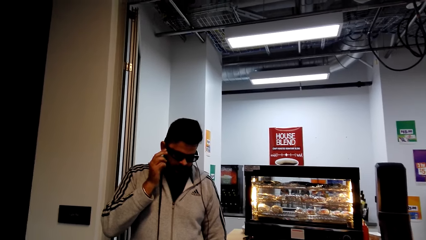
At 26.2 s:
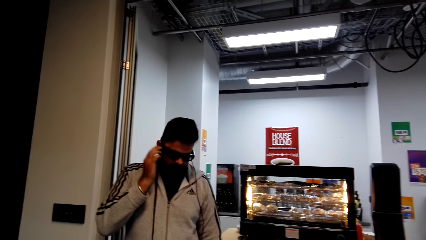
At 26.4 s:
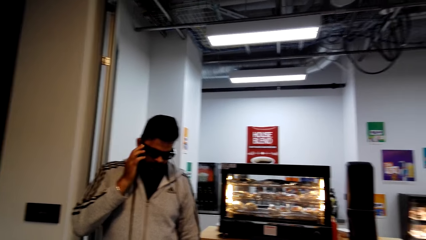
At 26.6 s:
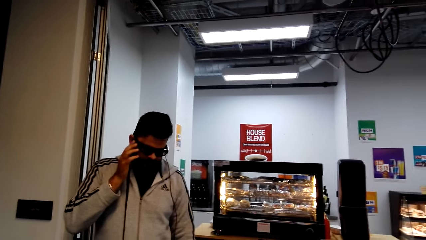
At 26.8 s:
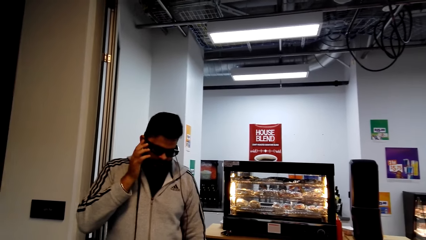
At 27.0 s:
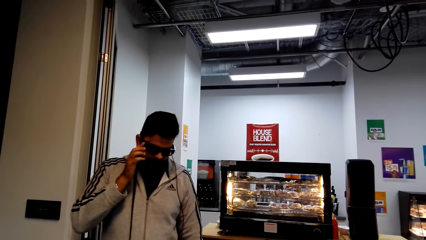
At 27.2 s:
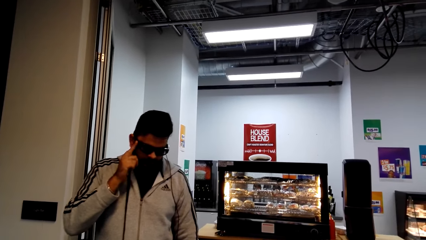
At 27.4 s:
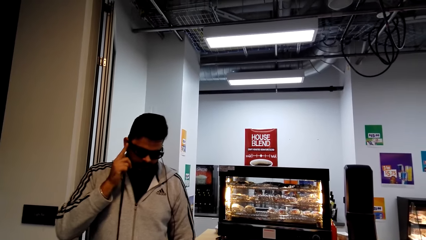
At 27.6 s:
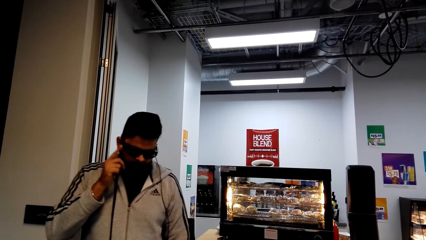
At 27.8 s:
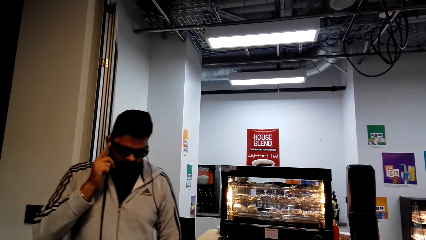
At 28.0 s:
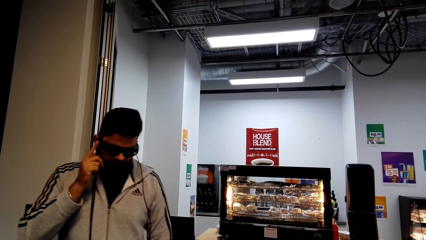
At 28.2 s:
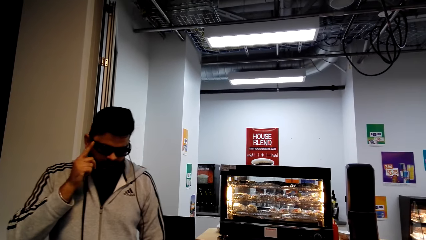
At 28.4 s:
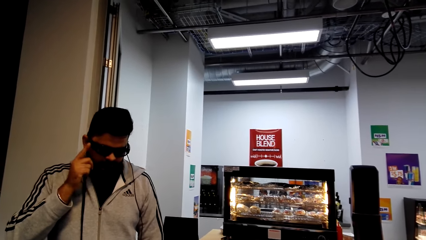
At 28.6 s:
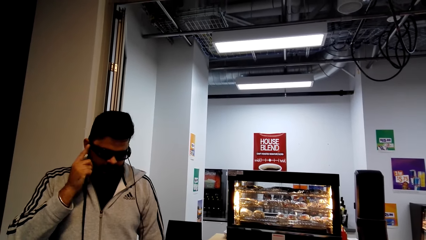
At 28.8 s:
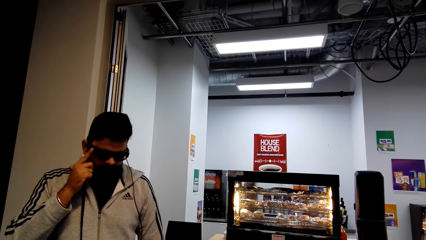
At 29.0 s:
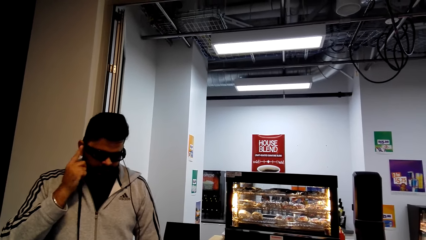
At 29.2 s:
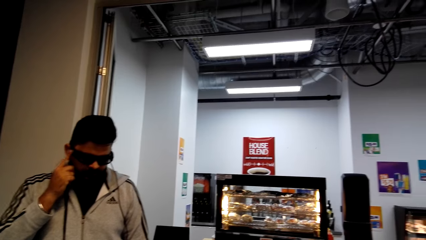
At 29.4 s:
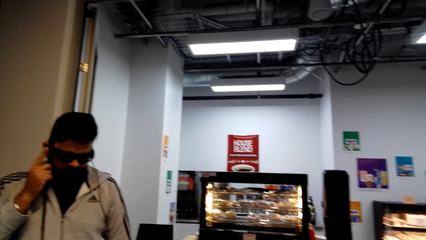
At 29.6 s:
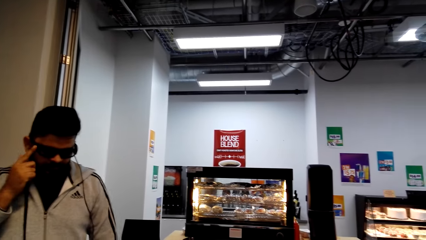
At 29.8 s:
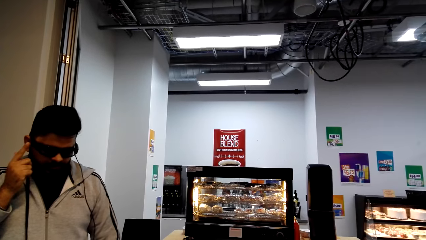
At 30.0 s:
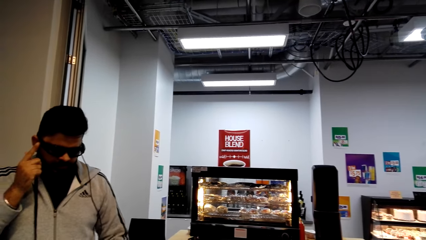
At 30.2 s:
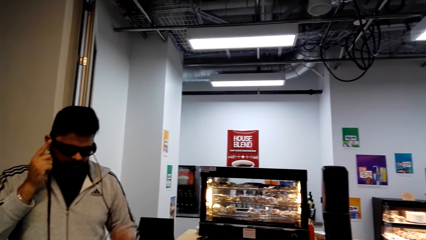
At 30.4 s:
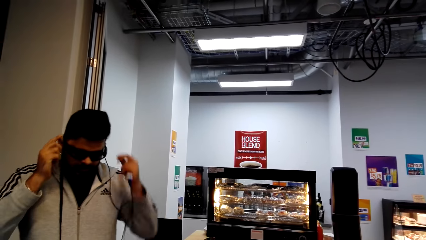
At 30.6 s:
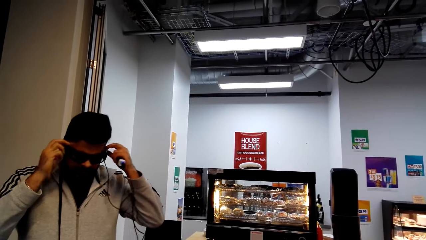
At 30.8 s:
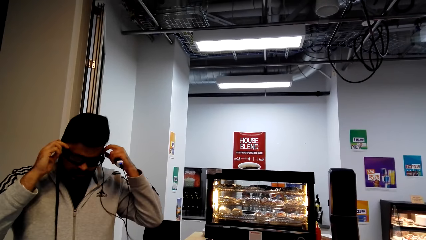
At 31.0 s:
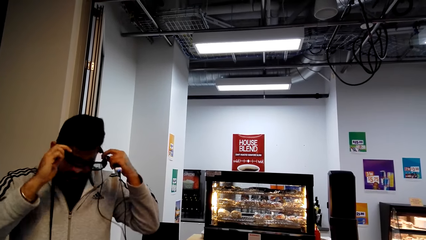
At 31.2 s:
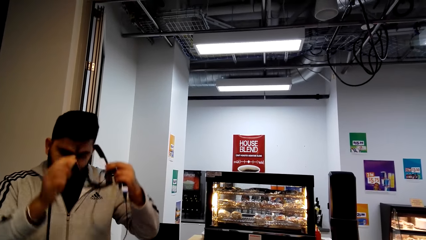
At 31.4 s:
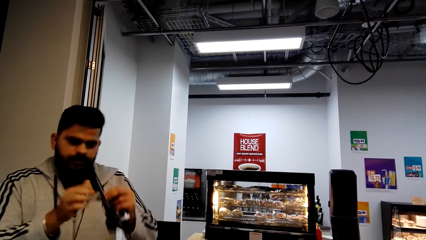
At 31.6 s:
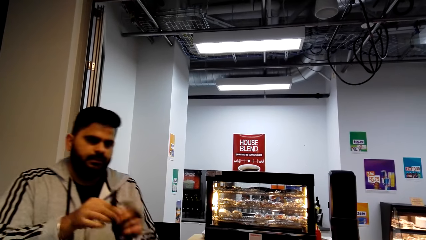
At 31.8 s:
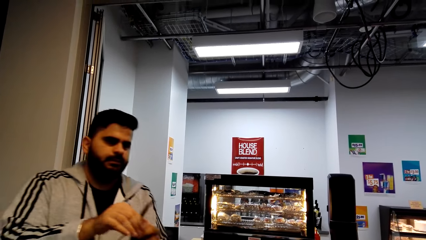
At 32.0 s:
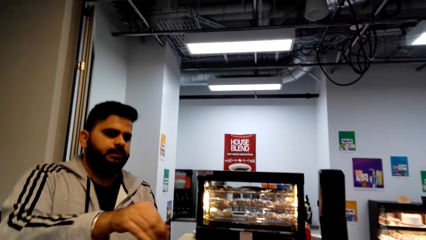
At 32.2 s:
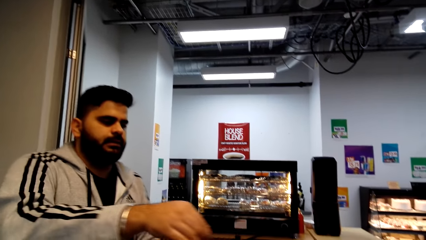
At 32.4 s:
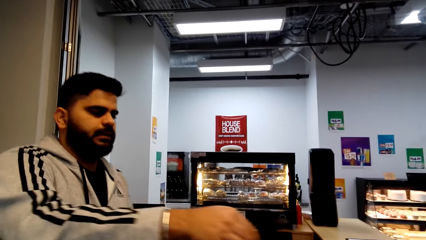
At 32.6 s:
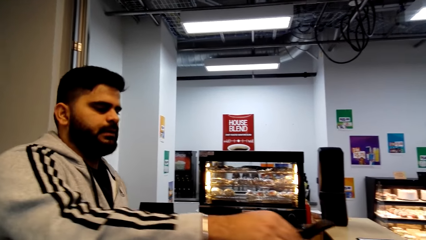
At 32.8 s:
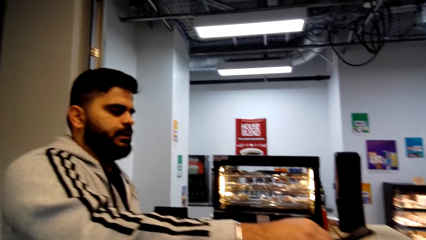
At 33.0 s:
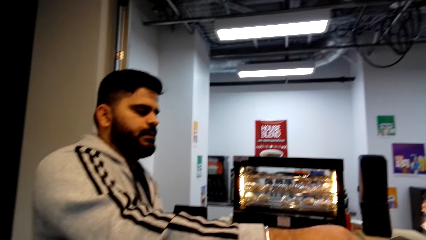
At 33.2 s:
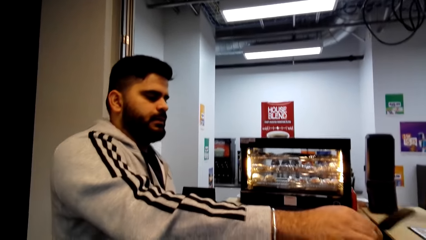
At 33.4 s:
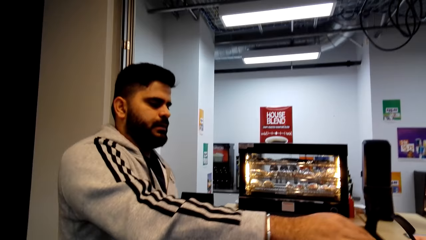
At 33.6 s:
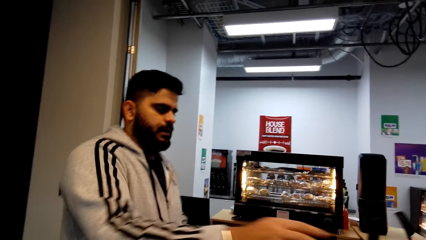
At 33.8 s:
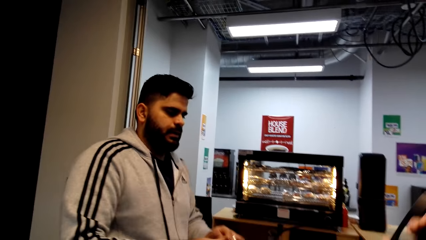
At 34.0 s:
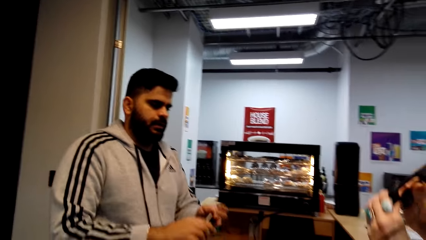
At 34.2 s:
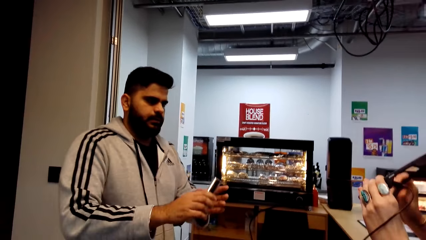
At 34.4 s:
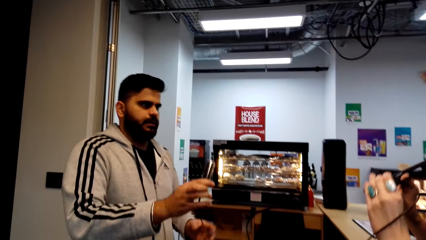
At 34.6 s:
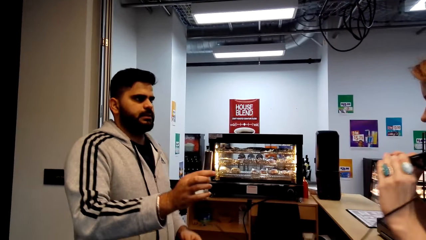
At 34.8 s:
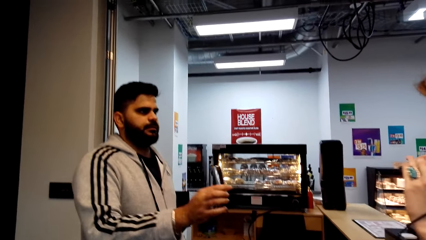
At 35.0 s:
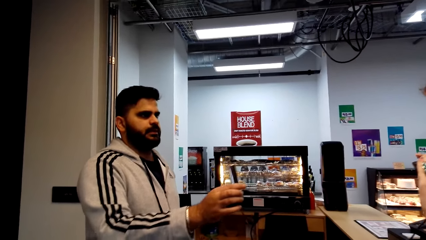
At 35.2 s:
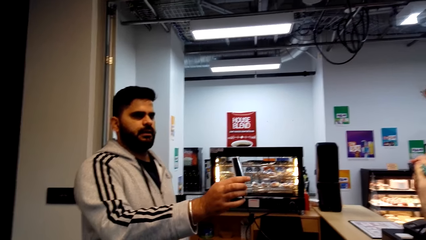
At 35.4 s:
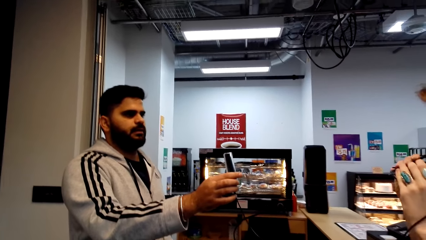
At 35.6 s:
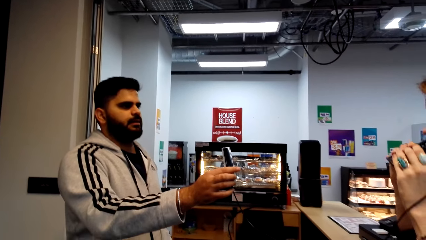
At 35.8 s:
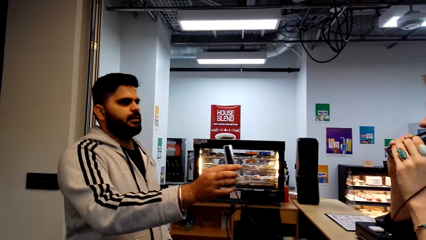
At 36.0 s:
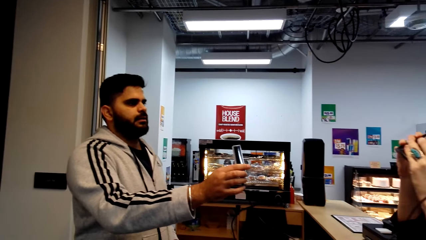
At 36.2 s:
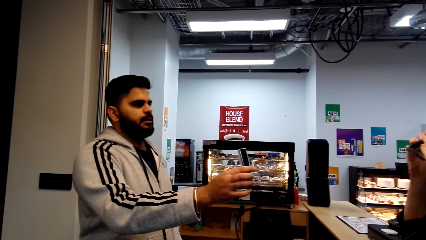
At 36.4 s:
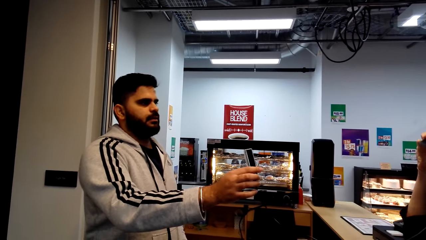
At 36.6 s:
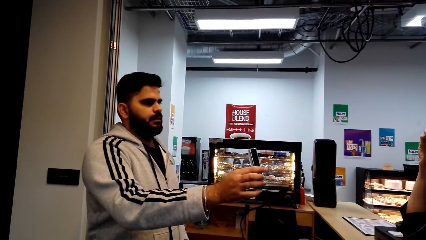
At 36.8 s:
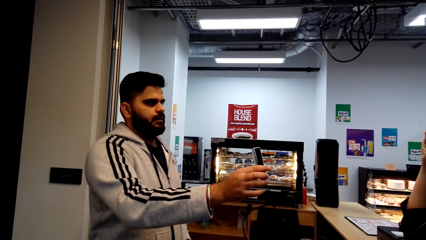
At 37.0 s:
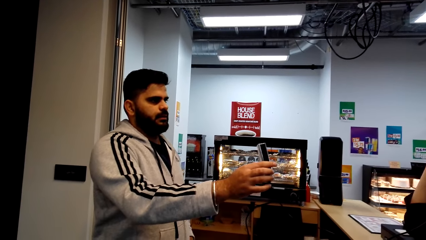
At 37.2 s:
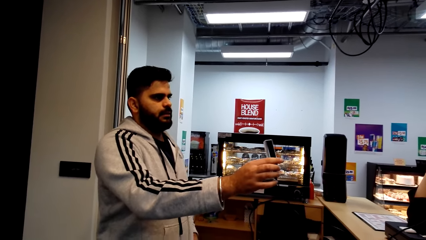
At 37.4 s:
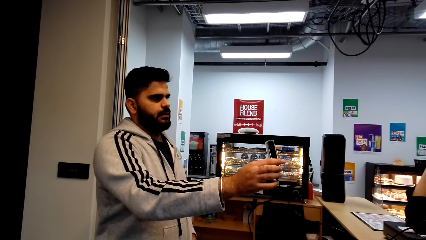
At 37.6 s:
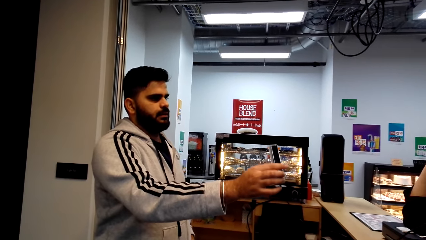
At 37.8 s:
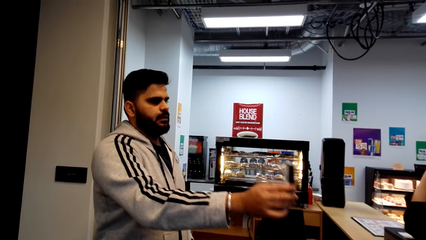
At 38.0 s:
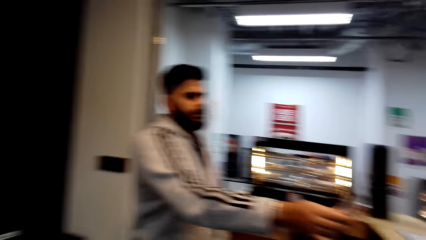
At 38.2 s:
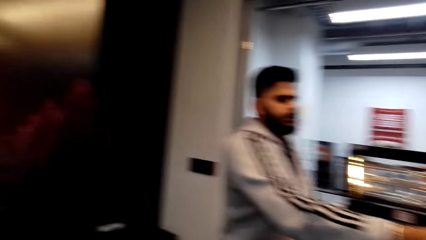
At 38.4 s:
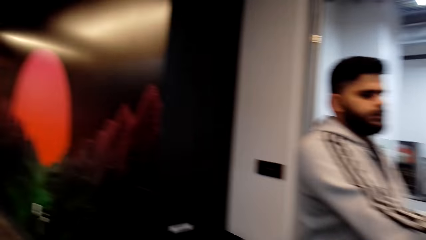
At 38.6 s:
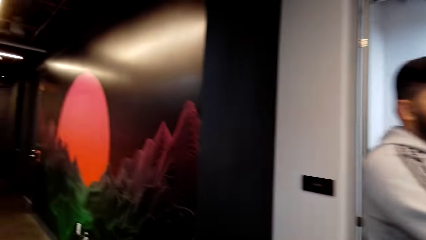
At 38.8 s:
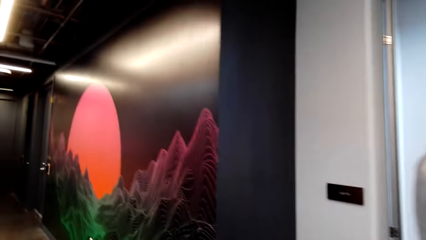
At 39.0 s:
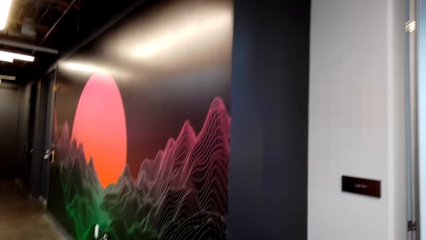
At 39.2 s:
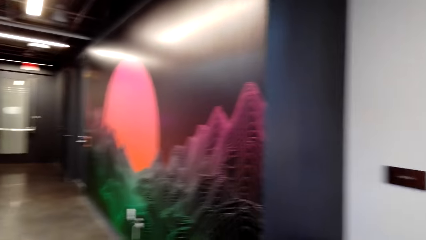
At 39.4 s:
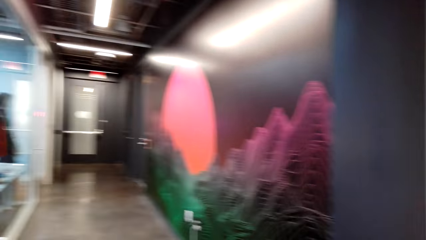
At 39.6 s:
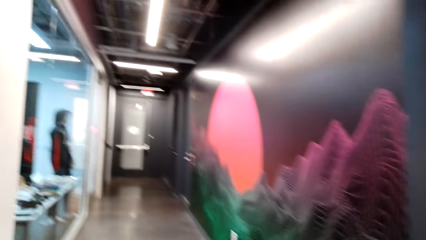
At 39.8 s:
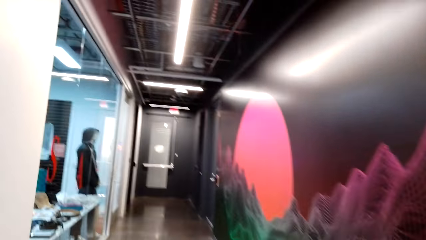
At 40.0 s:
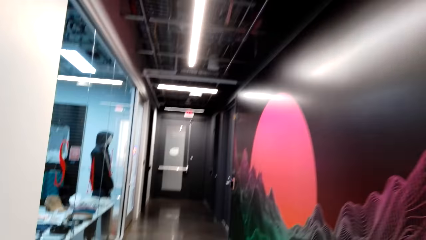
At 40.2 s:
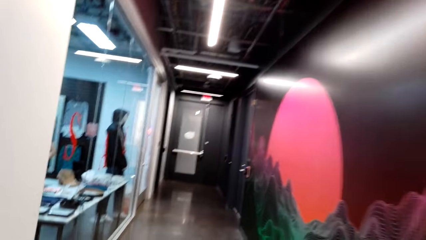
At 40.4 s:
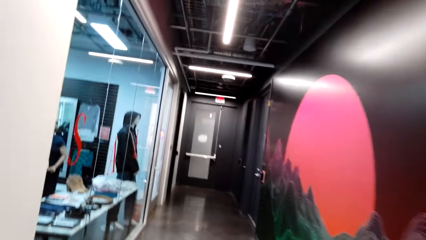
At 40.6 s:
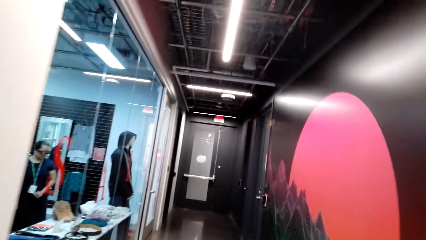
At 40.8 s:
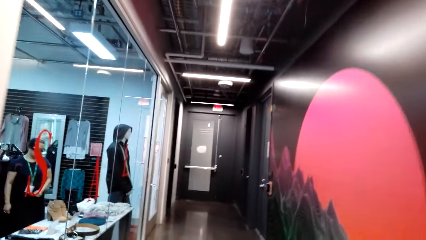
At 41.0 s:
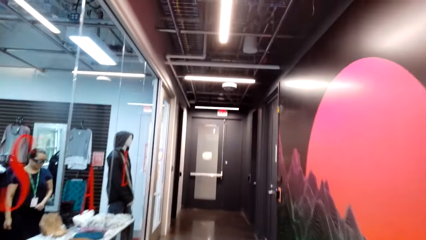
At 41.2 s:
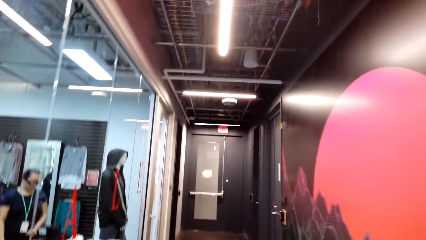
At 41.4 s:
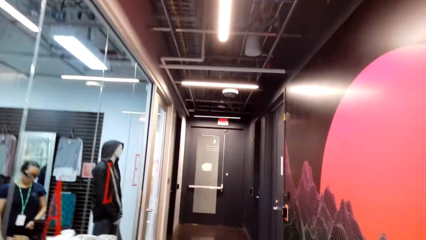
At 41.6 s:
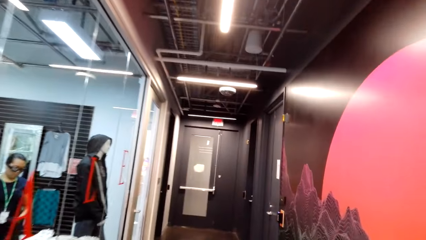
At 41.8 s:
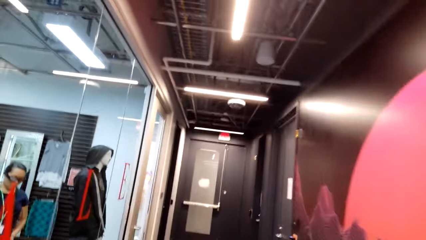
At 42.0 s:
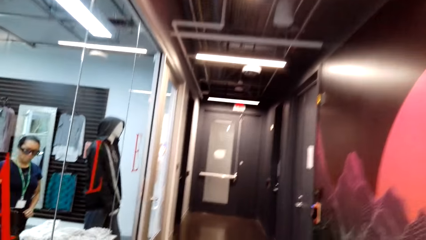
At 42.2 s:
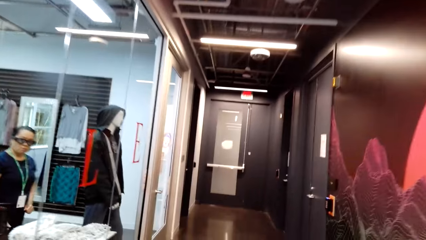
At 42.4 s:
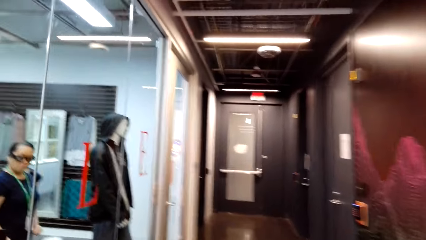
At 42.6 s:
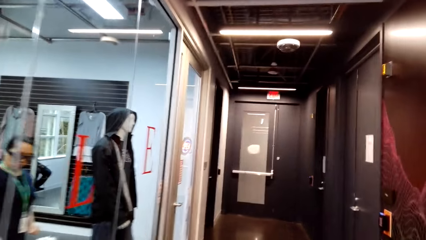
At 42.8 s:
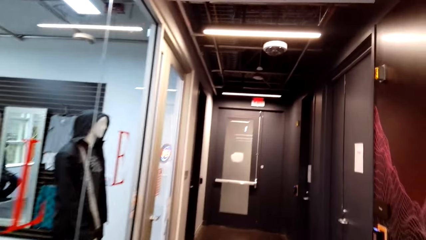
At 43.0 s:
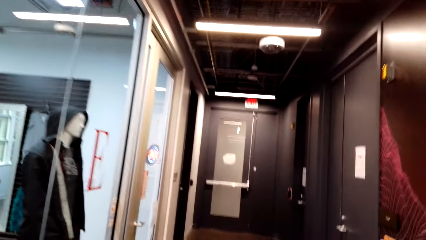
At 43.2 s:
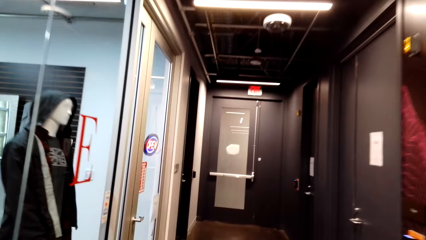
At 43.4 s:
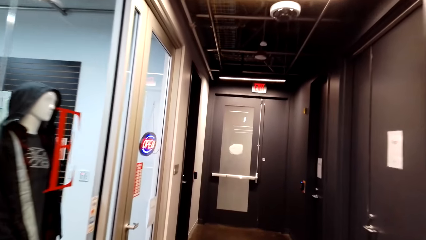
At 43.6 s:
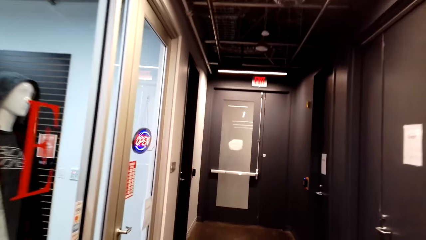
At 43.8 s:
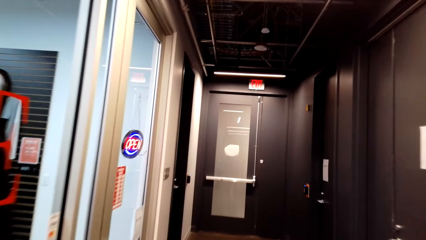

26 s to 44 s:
The camera wearer adjusts his spectacles. He looks around a supermarket. A man removes eye glasses. The camera wearer removes spectacles. The man gives a lady the eye glasses. The man hands the camera wearer the spectacles. The man interacts with the camera wearer. The lady wears the eye glasses. The man gives the lady something. The camera wearer looks around the supermarket. He walks around the supermarket. A person stands in the stores.
